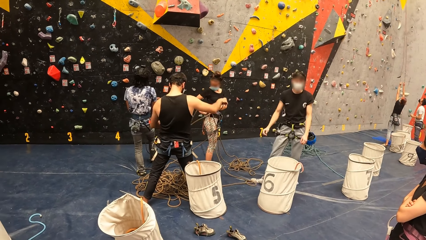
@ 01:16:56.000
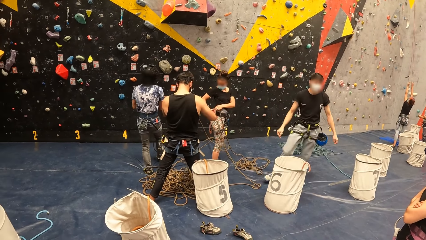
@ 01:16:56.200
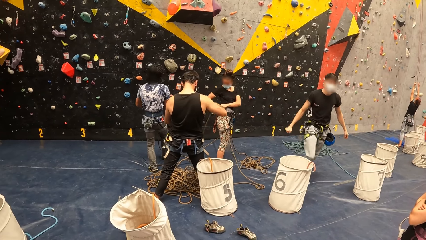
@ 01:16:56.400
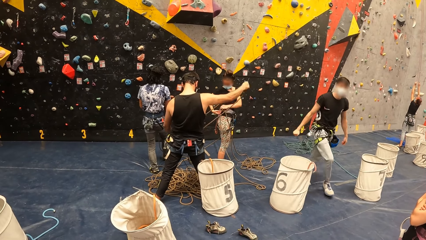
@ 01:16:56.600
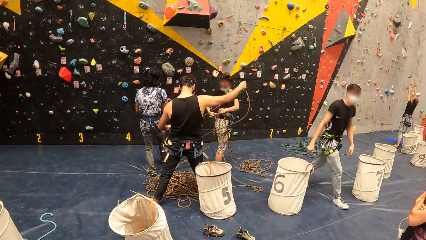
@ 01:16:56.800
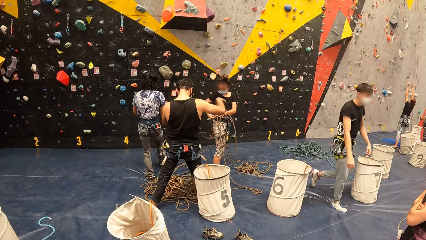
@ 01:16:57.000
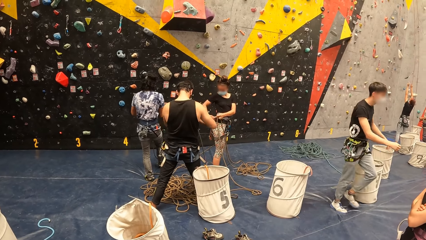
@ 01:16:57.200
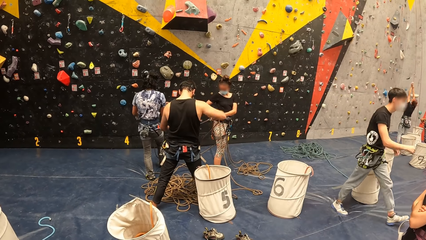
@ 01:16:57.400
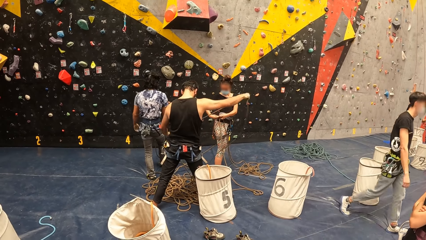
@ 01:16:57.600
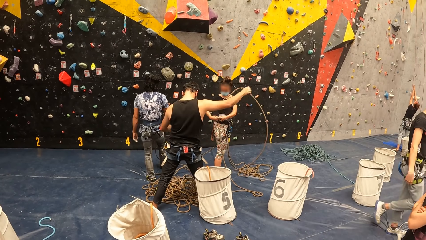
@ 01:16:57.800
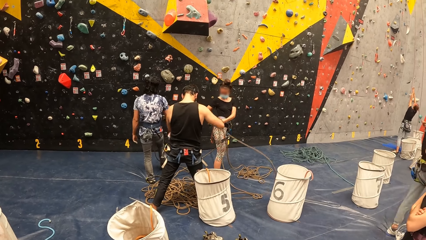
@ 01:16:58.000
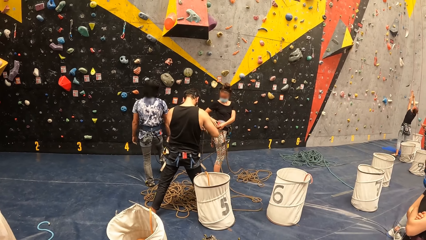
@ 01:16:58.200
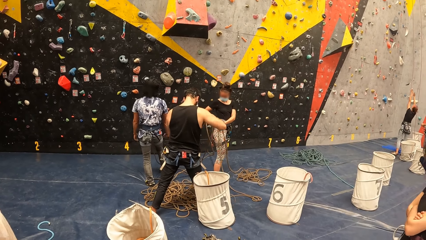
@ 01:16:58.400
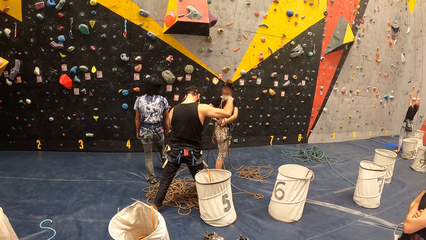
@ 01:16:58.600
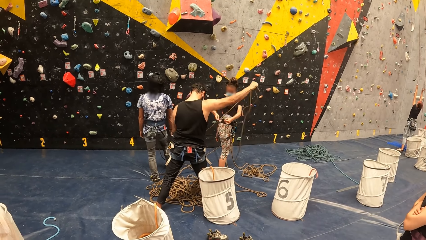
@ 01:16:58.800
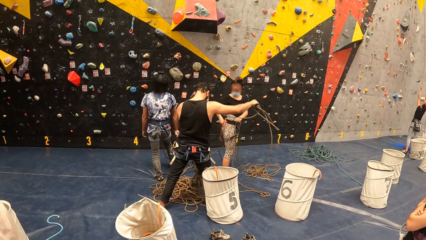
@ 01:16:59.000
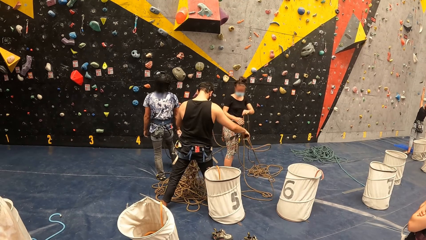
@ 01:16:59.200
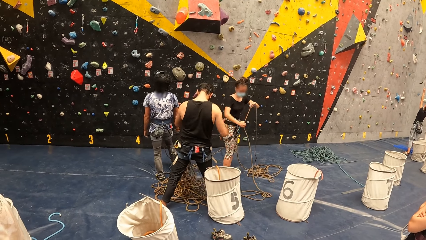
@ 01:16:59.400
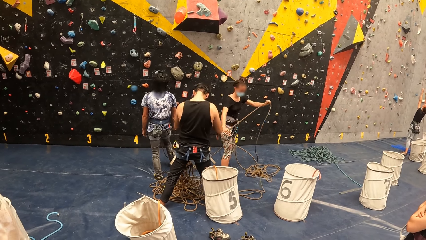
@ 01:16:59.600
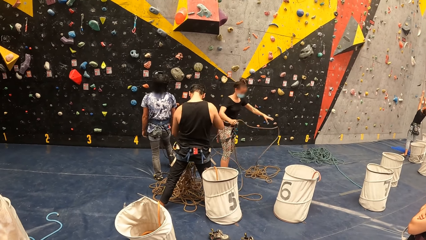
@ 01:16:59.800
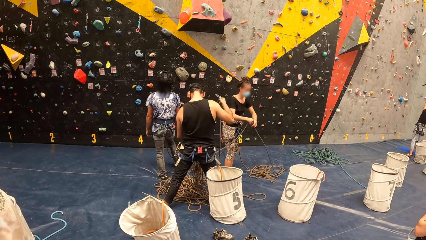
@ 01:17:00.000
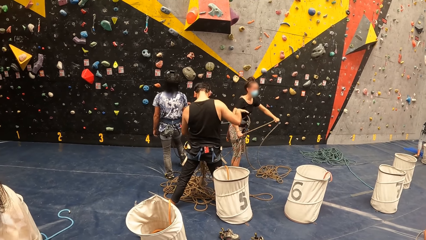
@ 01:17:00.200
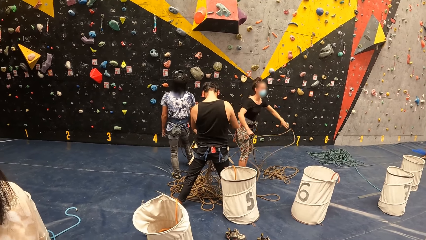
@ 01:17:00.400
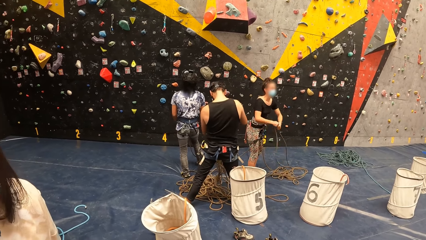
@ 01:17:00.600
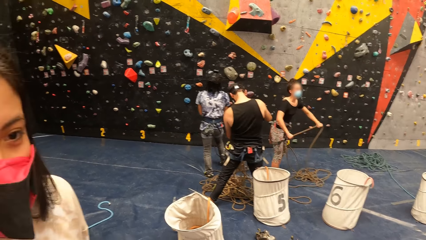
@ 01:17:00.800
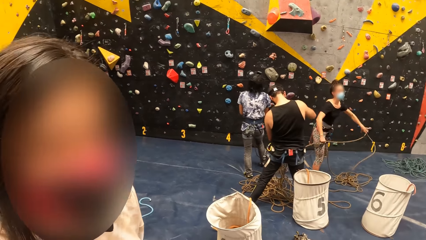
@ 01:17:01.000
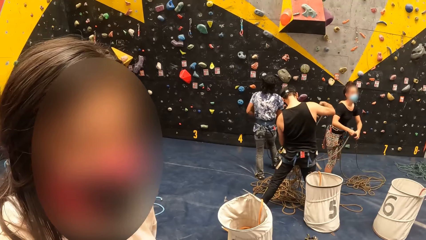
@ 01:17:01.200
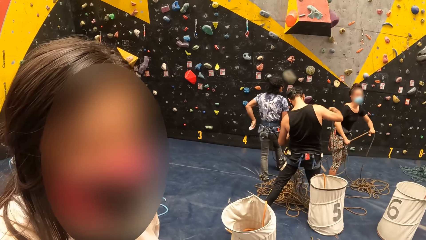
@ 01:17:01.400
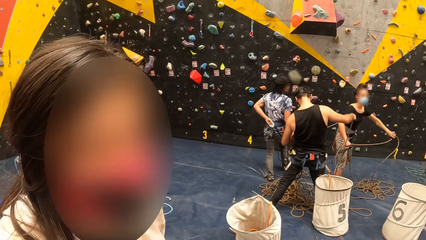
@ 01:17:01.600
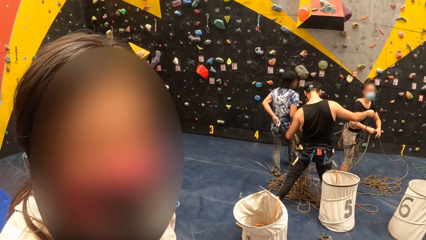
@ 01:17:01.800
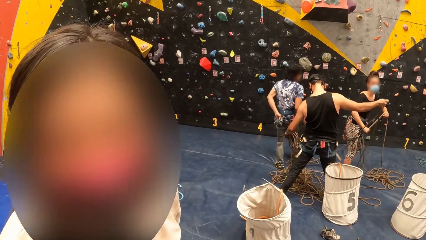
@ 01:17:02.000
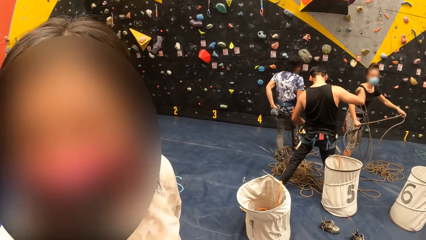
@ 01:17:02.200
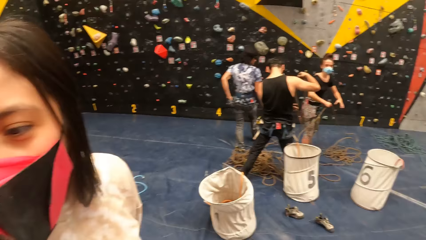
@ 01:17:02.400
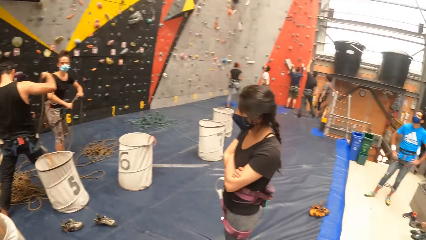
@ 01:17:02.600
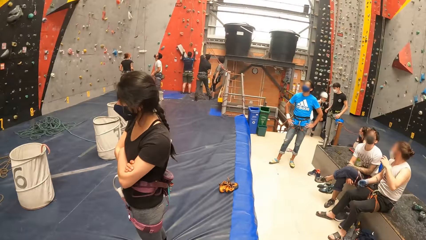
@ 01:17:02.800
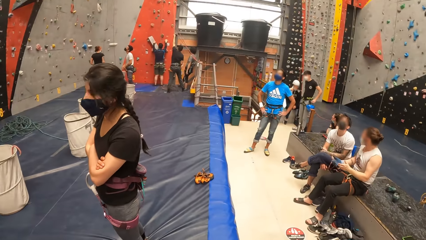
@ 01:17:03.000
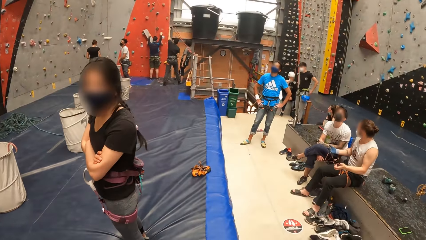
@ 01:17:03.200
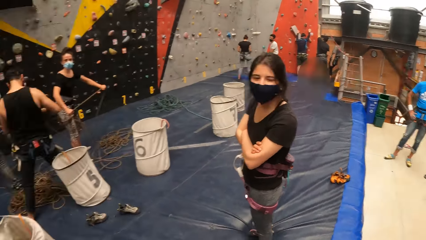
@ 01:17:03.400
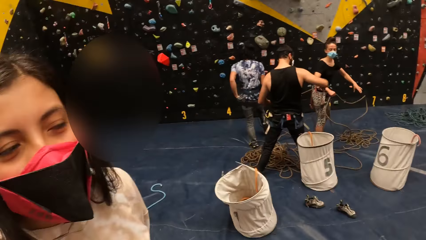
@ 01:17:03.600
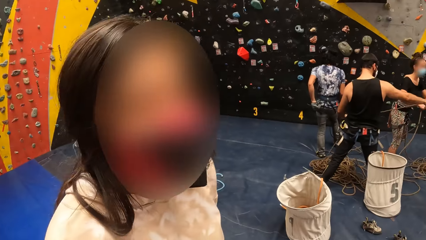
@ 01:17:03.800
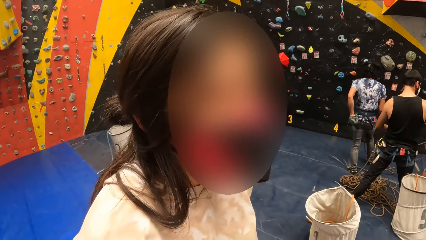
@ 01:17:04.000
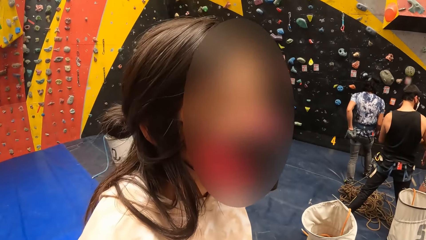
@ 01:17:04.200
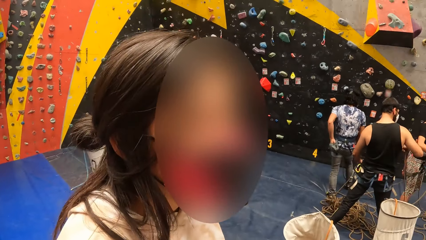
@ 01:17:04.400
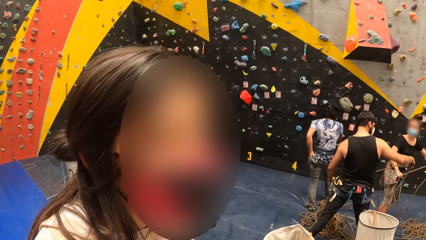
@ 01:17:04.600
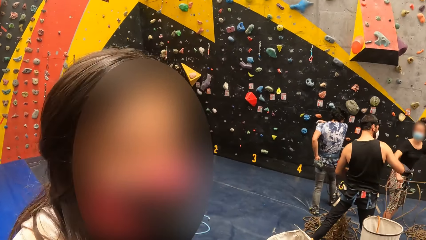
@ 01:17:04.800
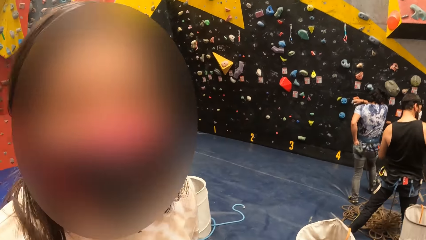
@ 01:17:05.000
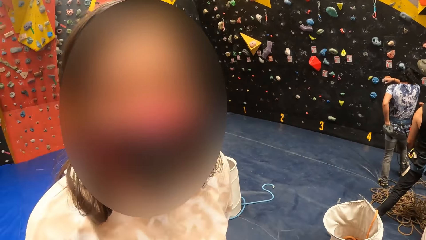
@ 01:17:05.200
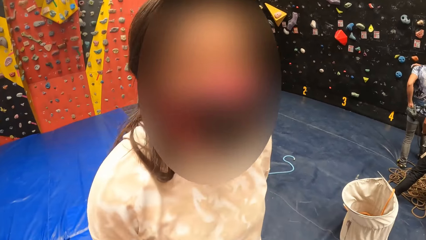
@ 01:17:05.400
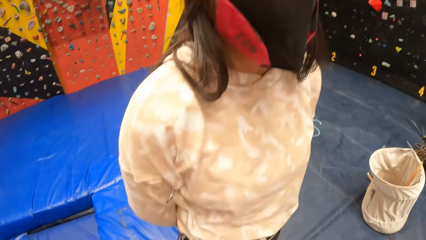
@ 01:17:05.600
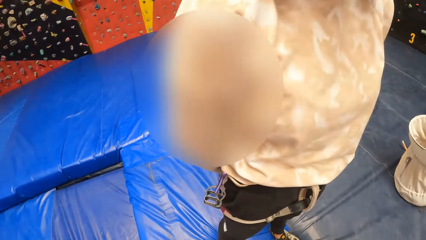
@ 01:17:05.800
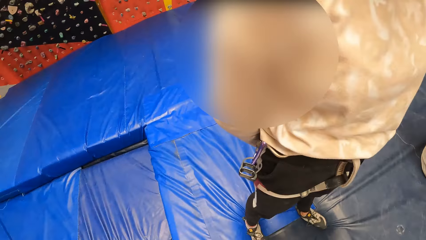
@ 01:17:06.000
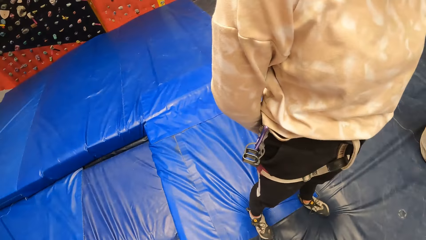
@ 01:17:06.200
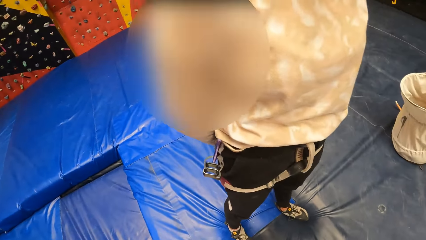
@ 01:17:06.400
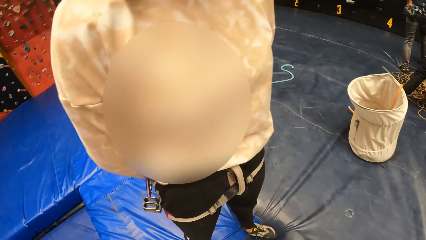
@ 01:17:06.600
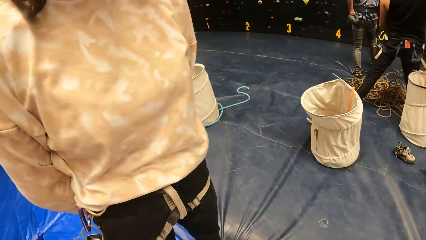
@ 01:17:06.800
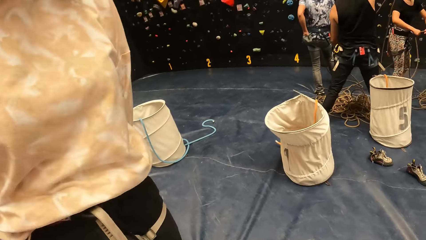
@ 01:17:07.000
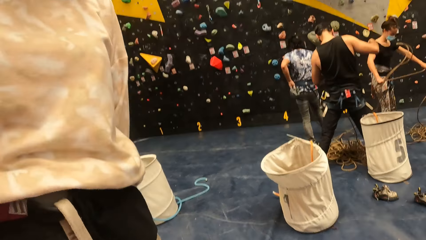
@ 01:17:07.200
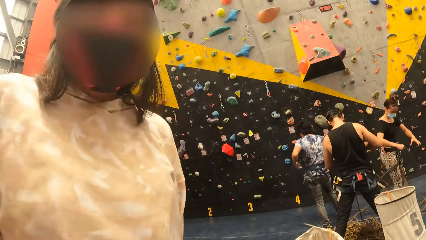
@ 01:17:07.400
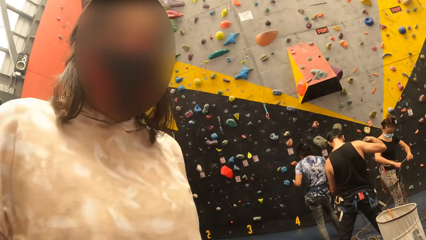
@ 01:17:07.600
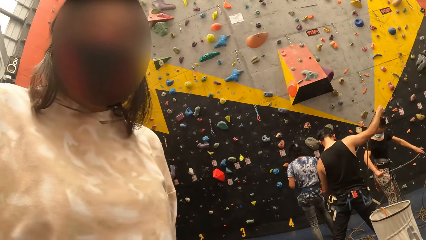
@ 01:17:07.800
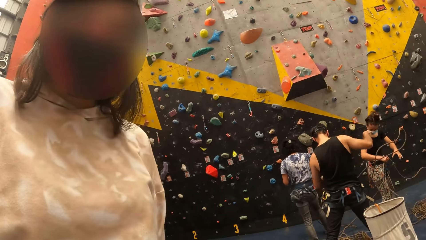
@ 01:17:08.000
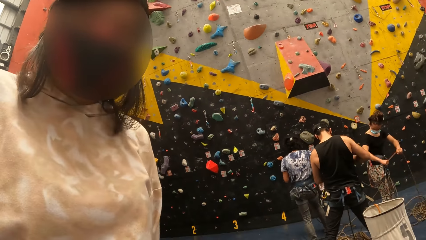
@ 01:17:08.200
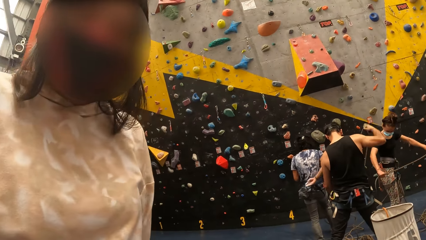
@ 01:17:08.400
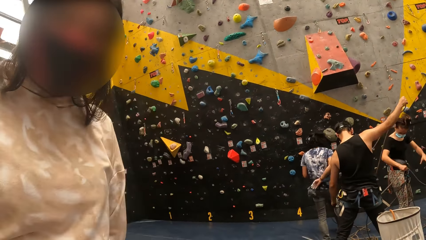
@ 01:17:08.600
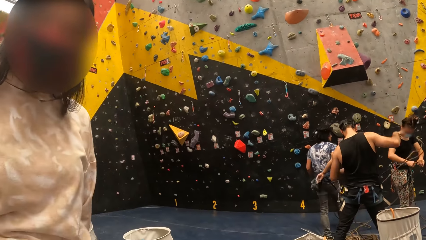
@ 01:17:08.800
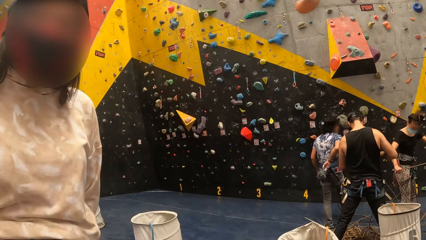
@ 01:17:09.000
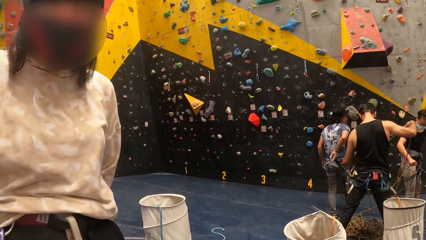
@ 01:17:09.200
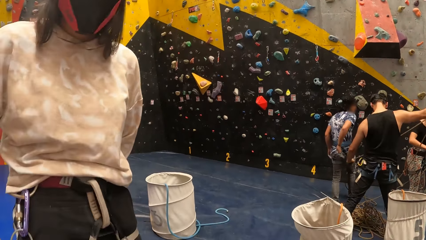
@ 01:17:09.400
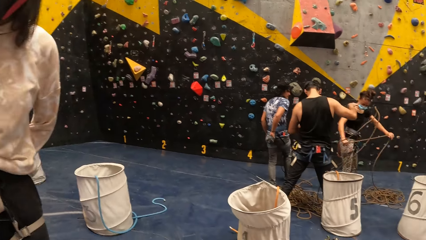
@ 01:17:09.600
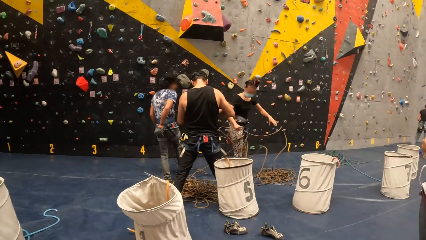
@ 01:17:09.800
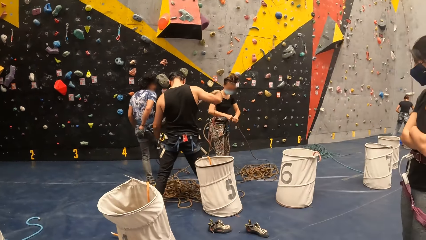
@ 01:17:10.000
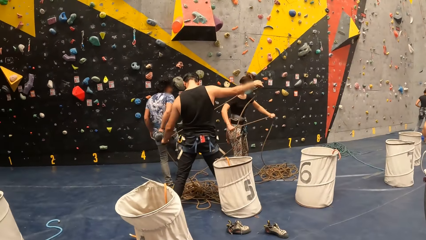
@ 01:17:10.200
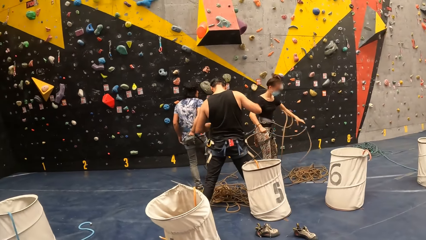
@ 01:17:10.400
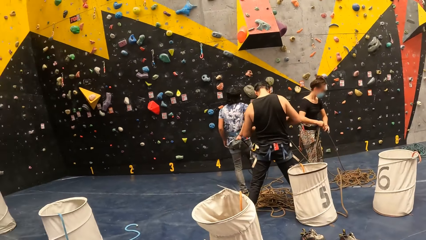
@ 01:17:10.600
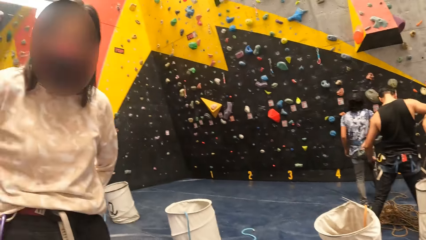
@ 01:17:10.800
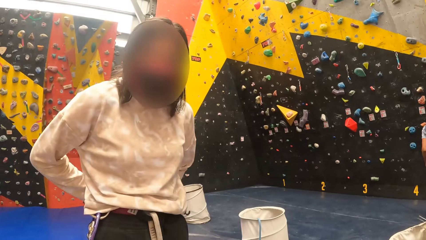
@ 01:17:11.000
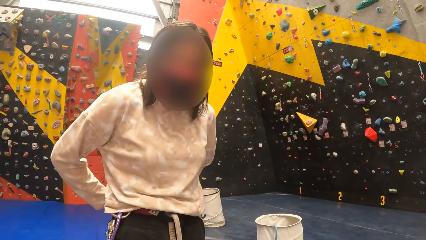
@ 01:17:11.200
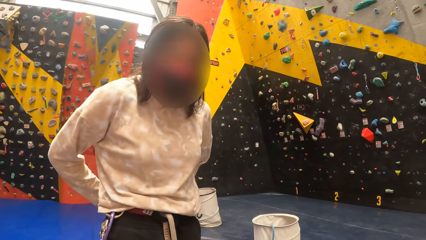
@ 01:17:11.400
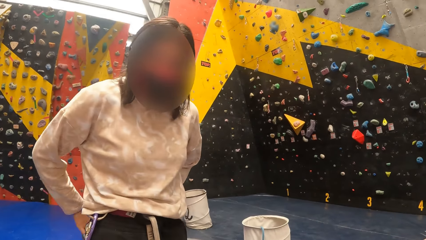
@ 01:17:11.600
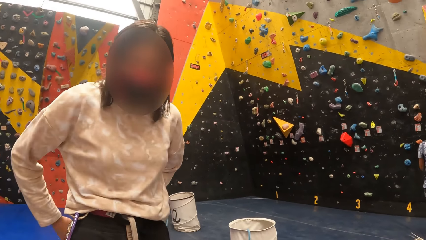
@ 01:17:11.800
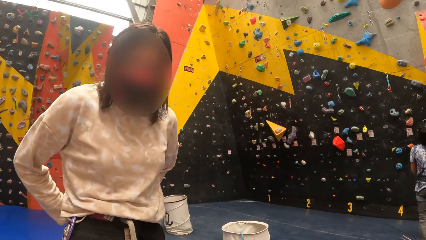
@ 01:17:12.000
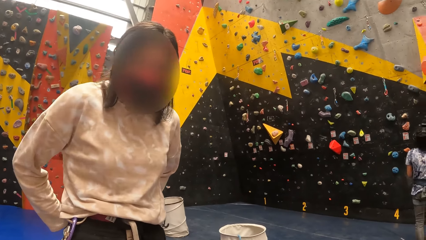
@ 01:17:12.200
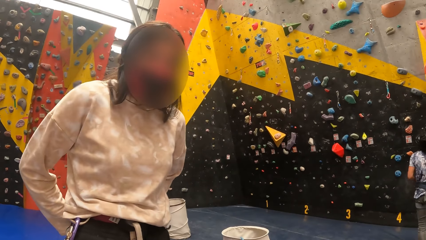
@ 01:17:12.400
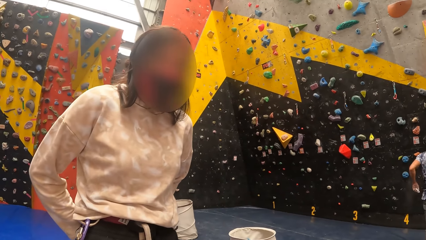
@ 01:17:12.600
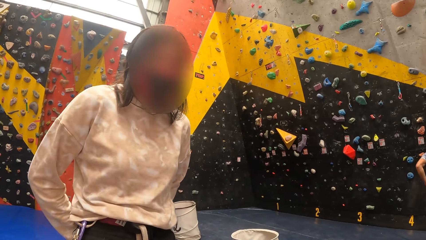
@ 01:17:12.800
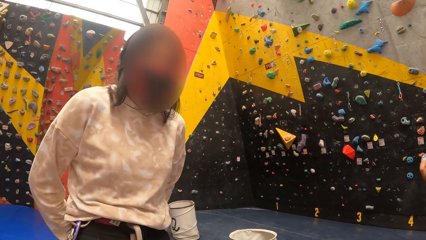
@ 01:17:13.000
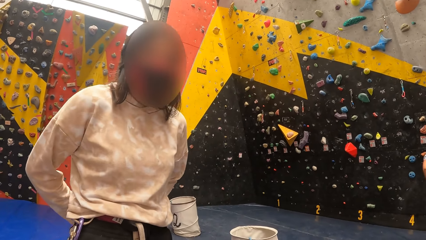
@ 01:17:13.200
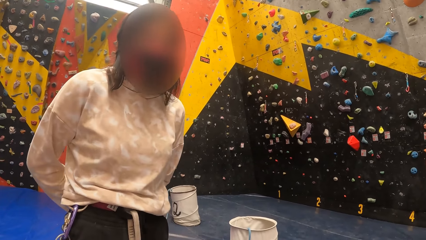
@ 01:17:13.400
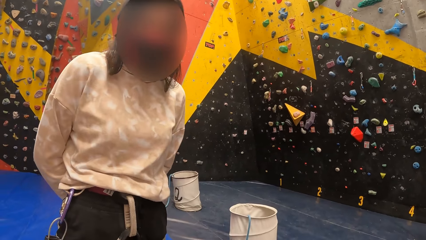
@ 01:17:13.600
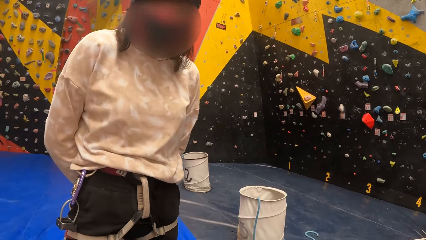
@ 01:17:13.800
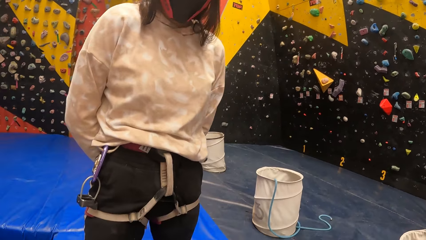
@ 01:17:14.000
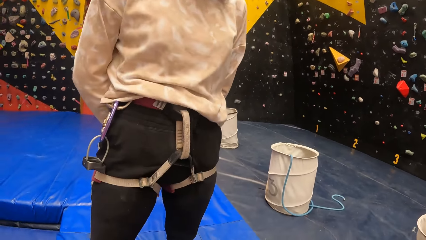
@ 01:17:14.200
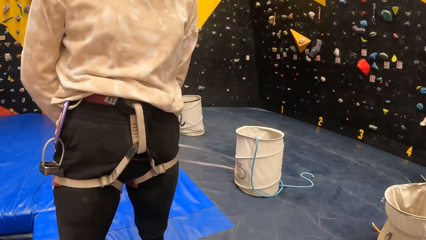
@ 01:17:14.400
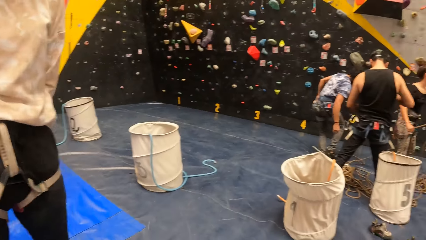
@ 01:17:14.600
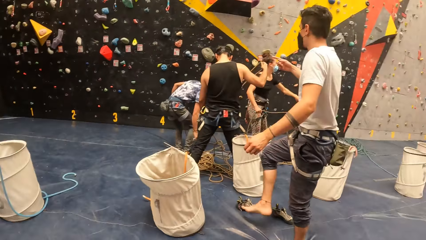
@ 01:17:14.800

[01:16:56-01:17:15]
The camera wearer looks at a person. They look around indoor wall climbing. They look at the person.
